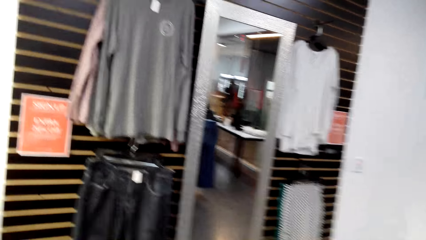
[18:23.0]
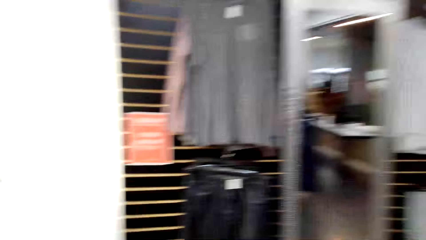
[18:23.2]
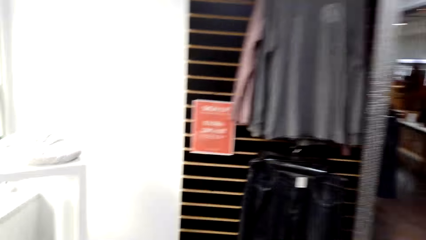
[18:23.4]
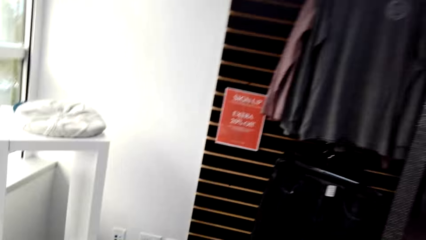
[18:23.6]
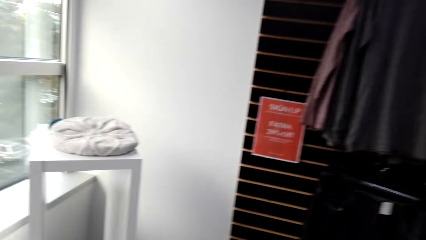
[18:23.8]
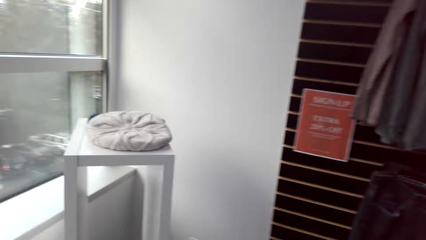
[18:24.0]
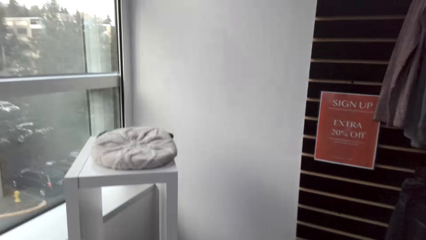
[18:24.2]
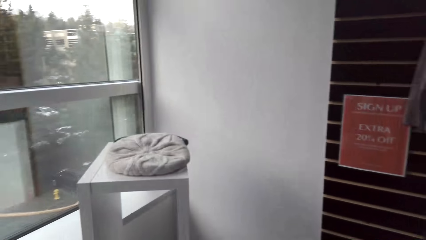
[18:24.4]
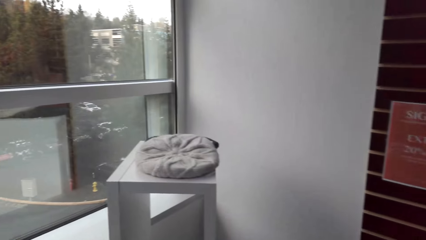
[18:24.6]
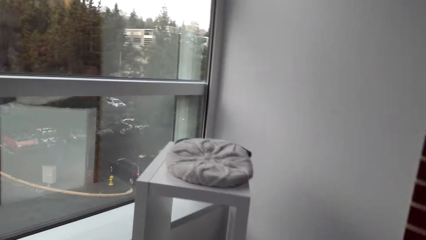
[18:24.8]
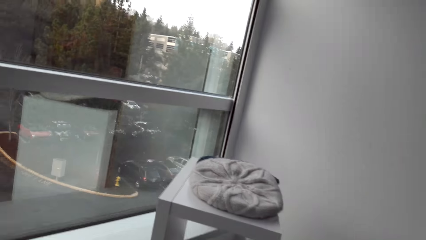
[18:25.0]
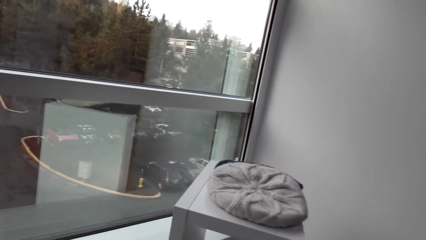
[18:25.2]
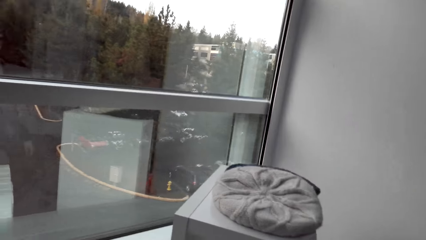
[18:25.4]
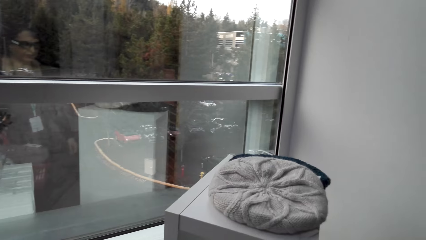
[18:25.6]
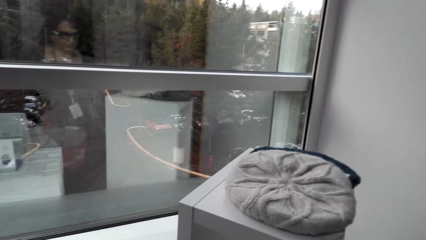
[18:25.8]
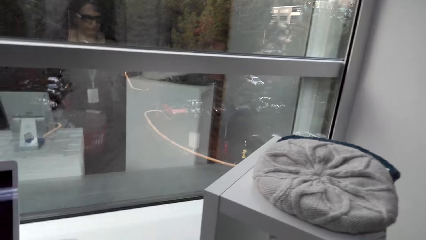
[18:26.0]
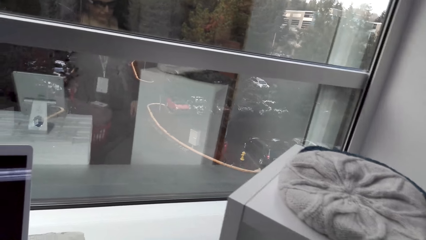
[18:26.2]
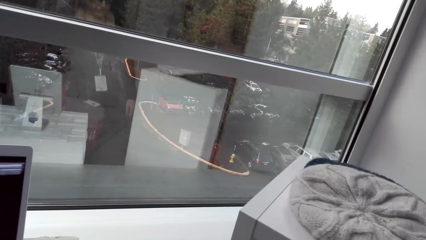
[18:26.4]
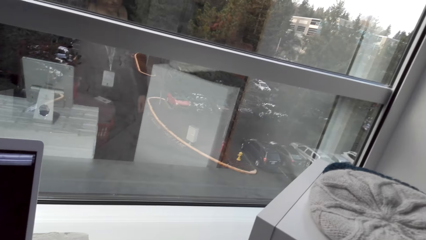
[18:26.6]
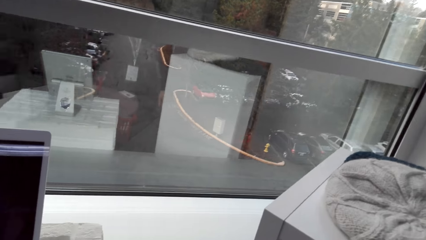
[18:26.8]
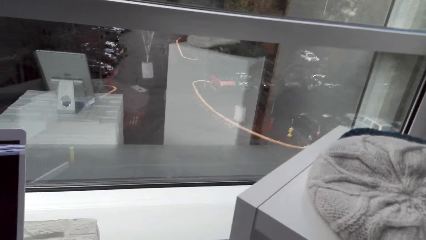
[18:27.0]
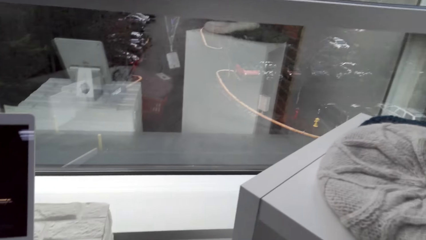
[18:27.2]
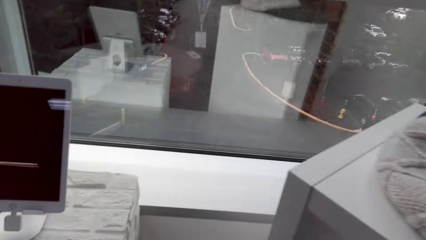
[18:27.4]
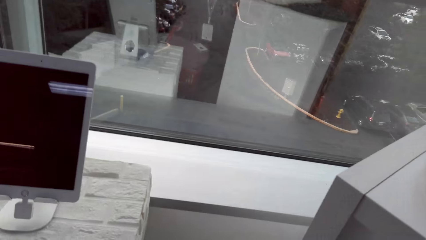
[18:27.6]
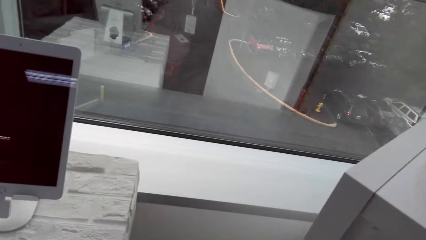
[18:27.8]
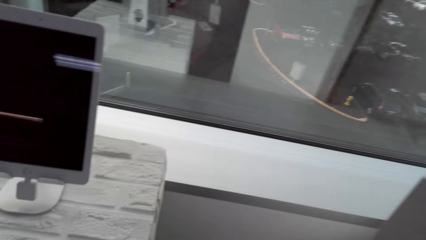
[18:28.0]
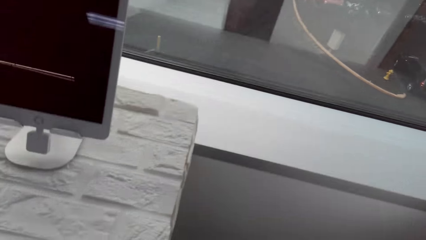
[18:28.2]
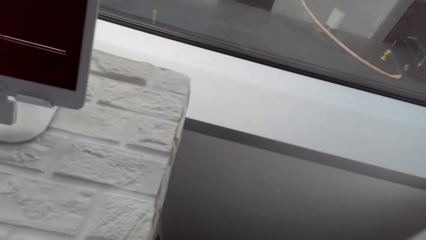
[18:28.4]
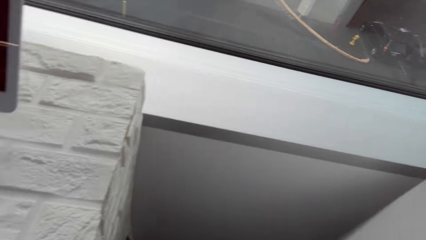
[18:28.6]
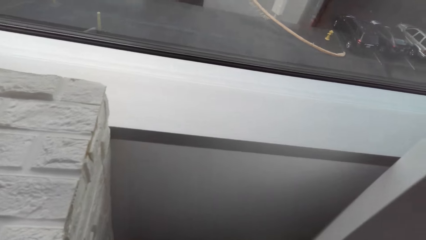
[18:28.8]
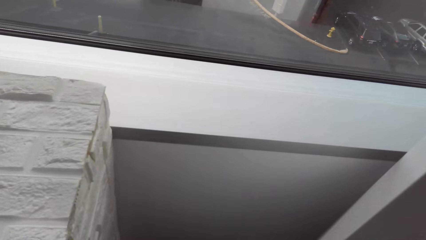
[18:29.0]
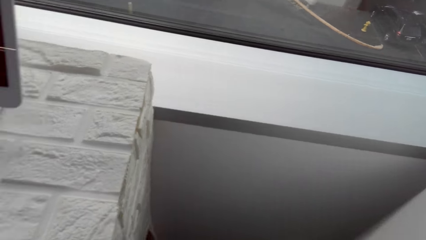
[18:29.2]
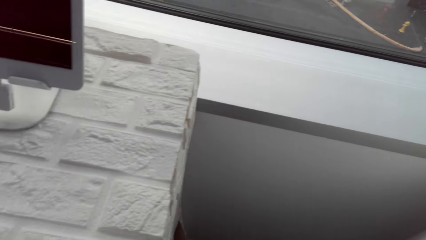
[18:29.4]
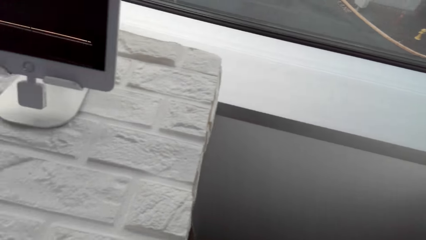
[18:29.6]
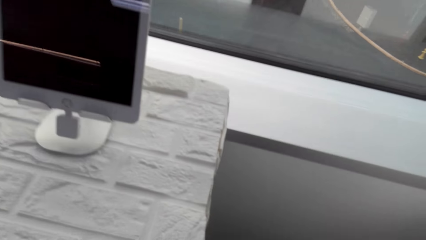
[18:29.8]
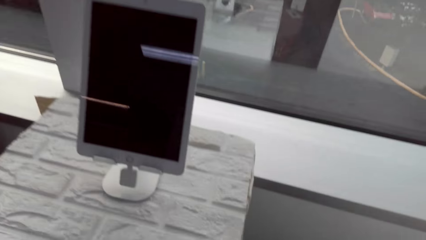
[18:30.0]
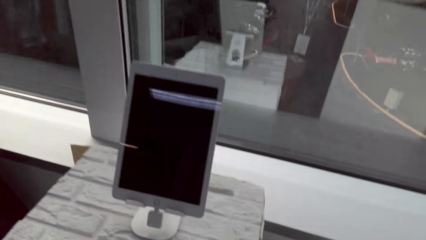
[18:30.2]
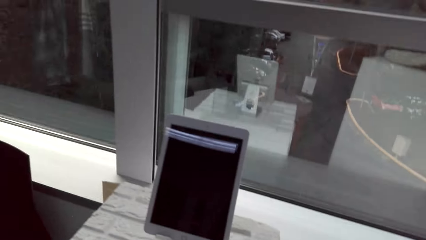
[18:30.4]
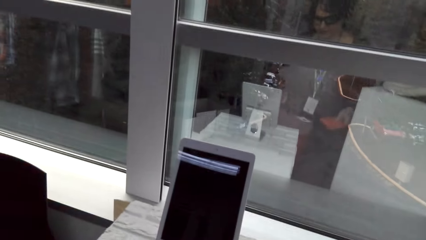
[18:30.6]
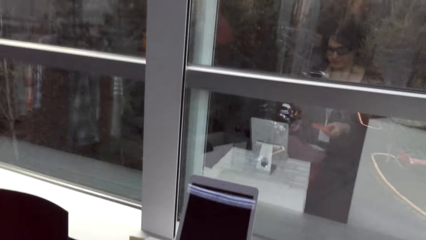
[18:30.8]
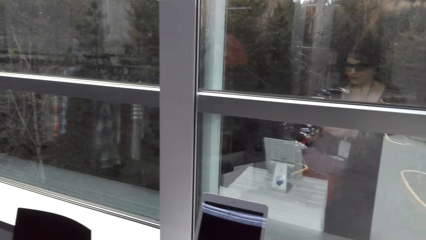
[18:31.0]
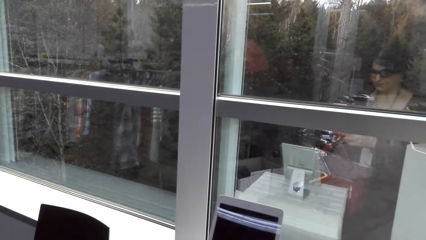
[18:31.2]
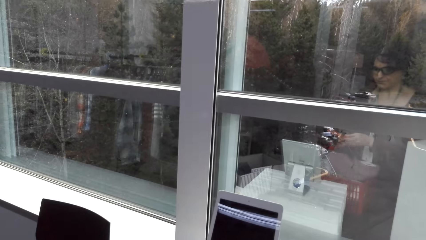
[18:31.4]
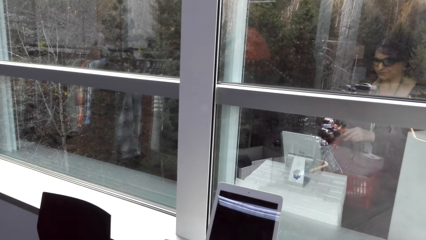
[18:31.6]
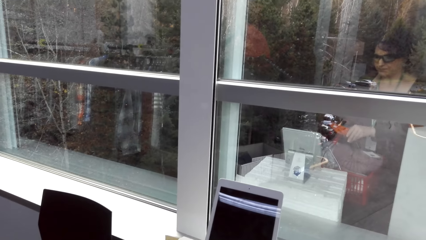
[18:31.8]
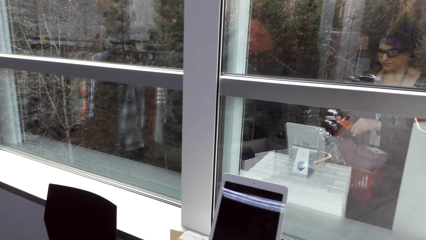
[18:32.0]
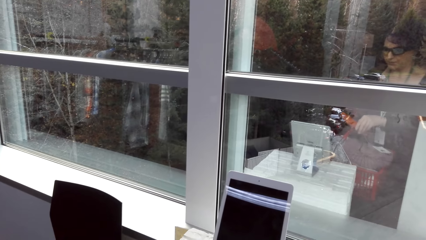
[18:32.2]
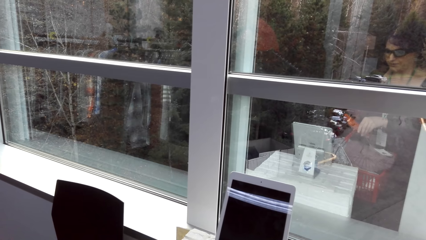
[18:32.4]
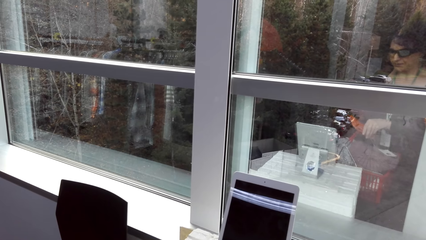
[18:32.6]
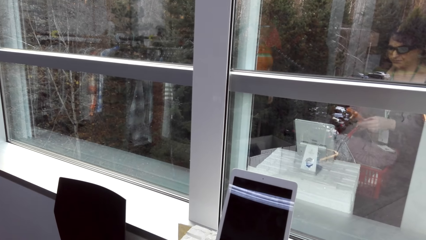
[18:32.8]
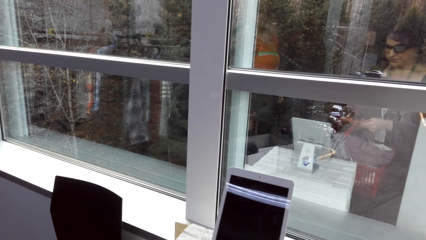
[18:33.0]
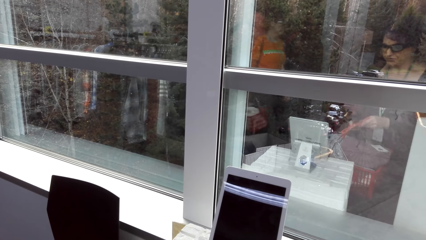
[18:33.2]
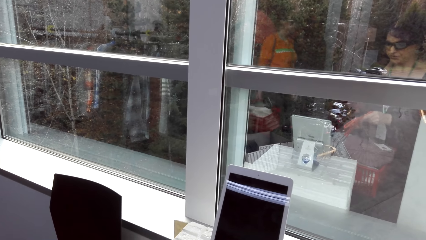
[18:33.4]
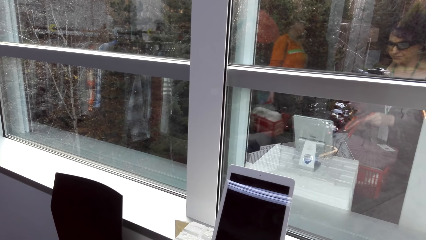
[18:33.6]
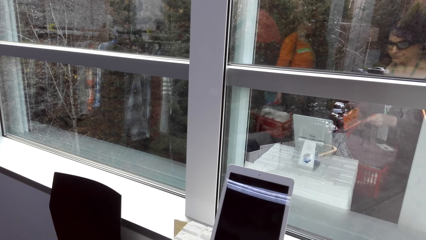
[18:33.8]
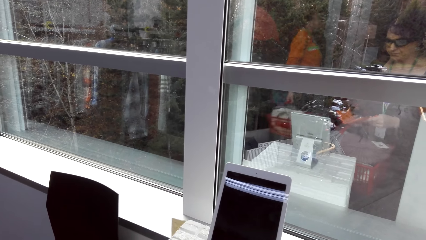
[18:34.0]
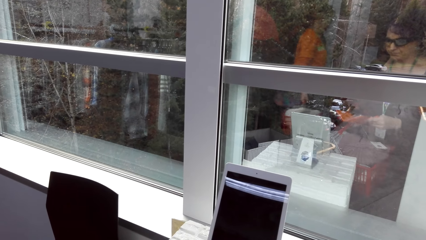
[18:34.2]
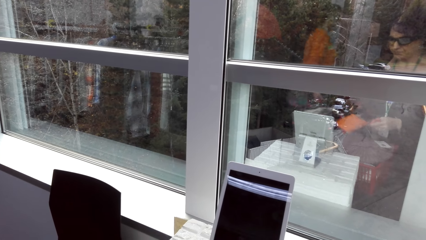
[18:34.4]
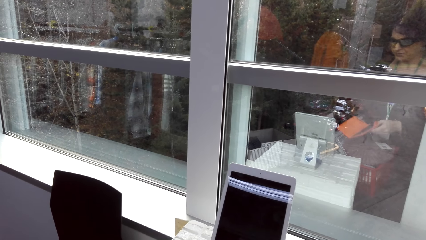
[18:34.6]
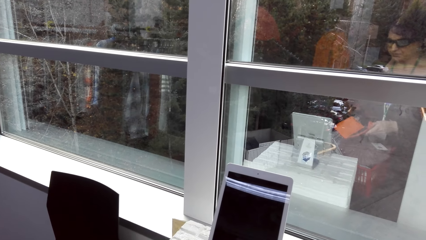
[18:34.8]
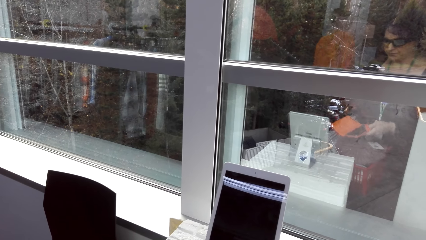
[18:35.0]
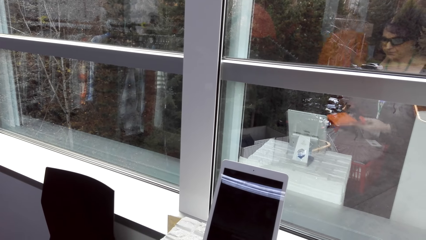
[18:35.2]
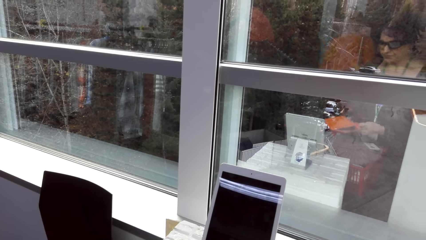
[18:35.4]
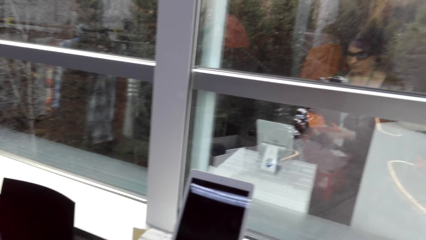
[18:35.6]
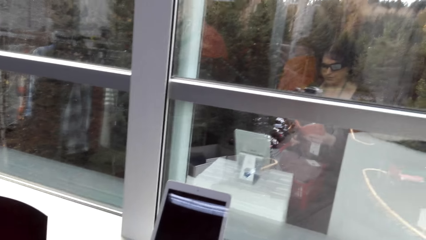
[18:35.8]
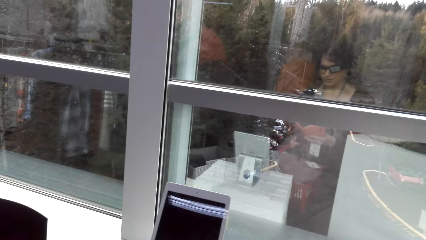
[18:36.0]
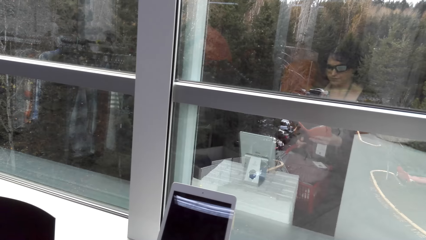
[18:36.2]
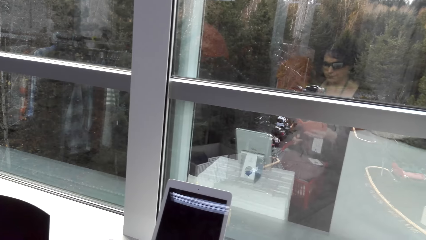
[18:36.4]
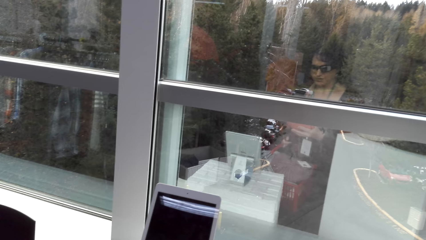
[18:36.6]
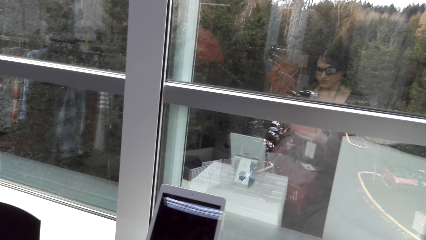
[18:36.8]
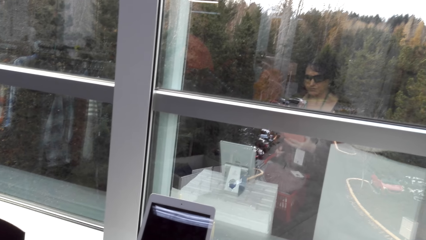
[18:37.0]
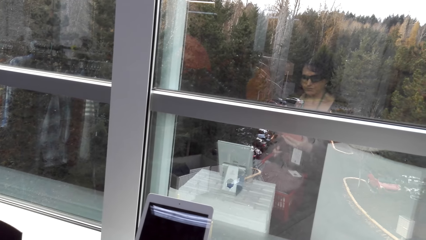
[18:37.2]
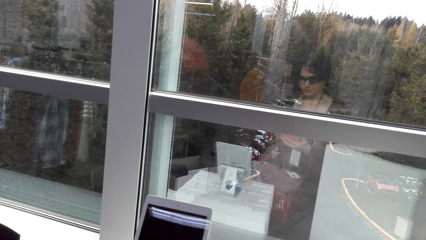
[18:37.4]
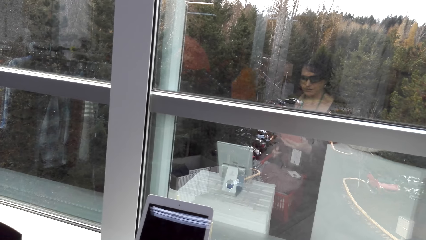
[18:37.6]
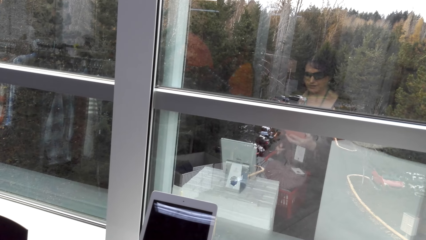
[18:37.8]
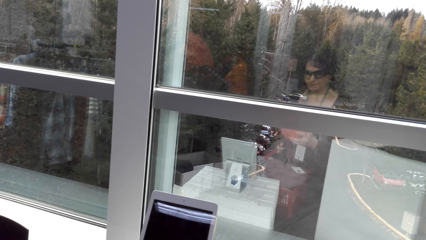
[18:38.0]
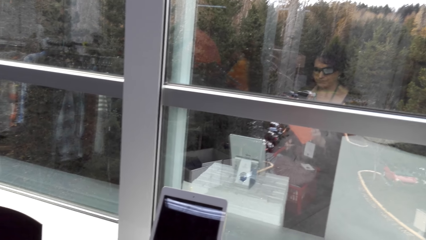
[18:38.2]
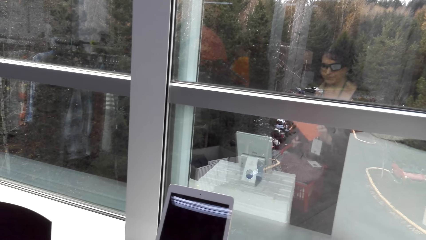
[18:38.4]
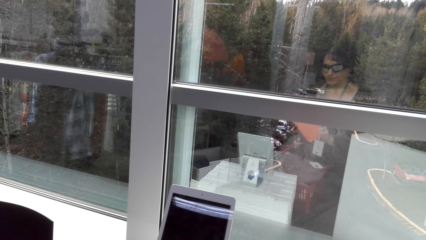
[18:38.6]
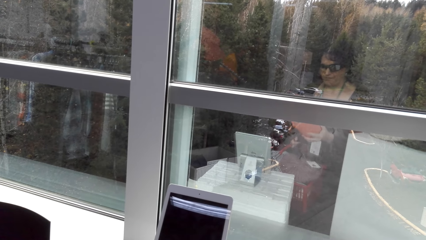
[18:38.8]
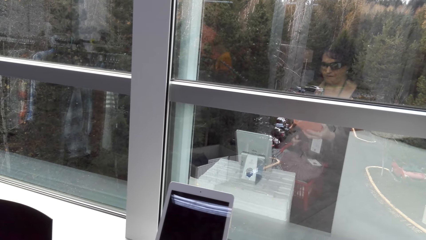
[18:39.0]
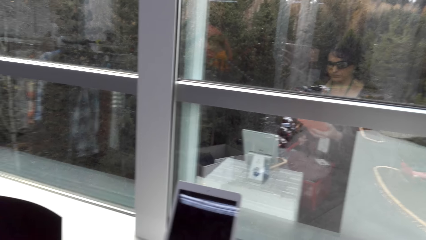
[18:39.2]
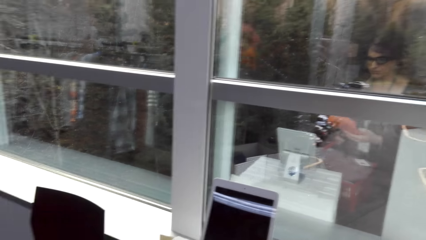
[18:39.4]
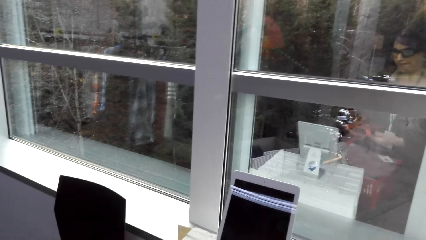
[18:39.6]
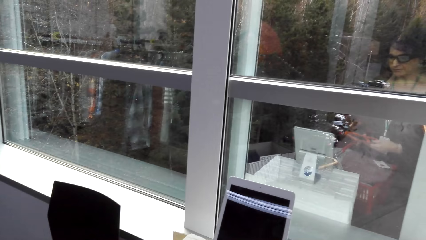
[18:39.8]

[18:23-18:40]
The camera wearer bends down. She adjusts a phone. She opens her purse.
